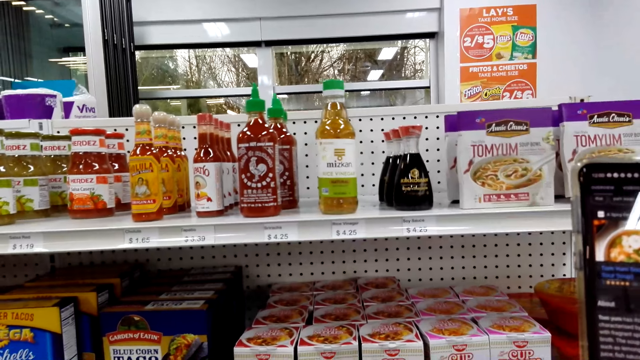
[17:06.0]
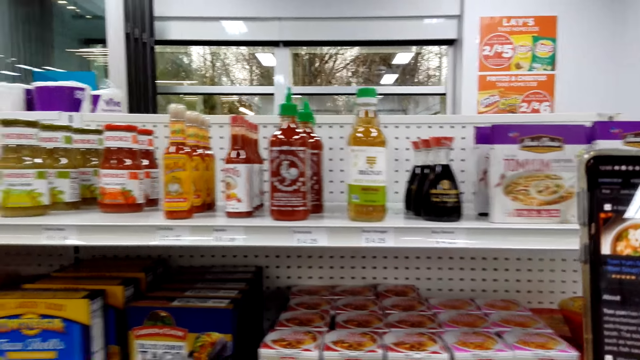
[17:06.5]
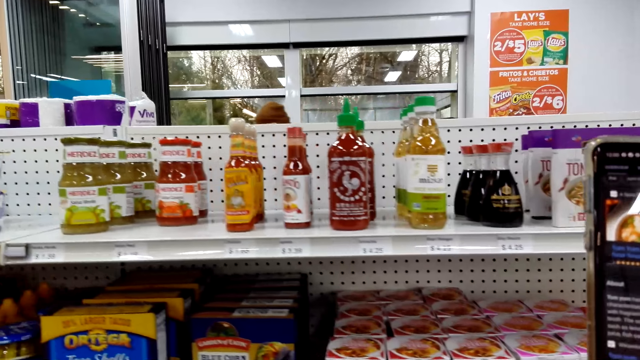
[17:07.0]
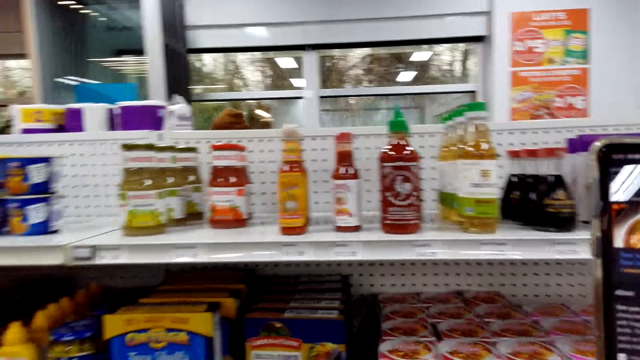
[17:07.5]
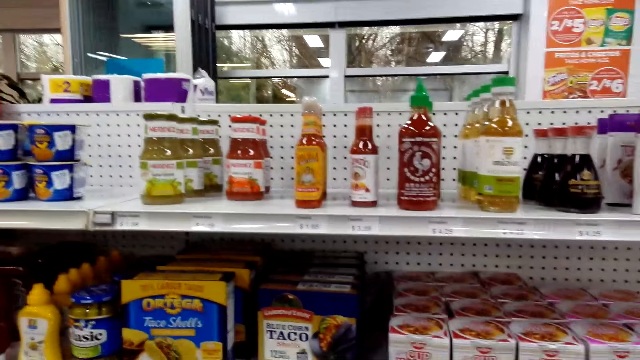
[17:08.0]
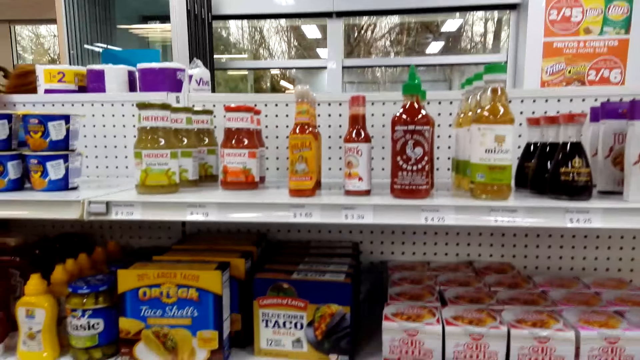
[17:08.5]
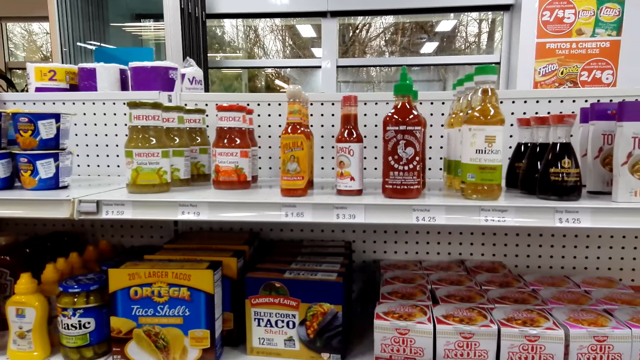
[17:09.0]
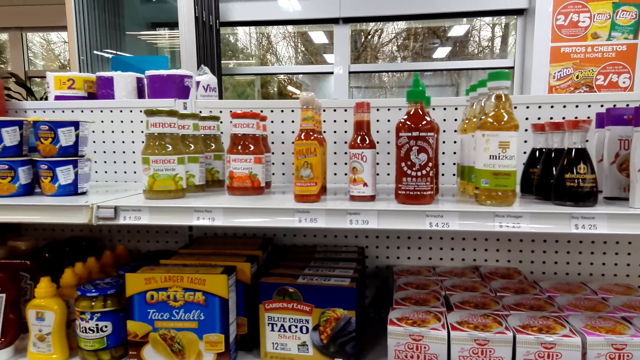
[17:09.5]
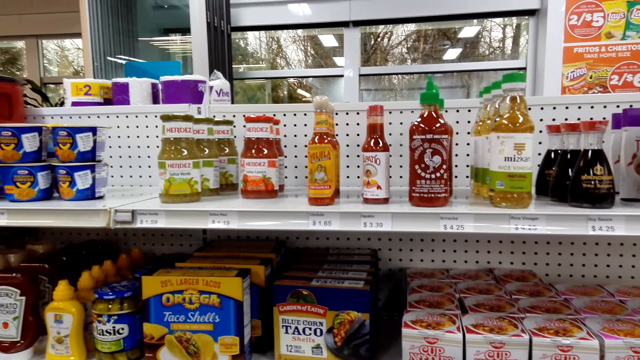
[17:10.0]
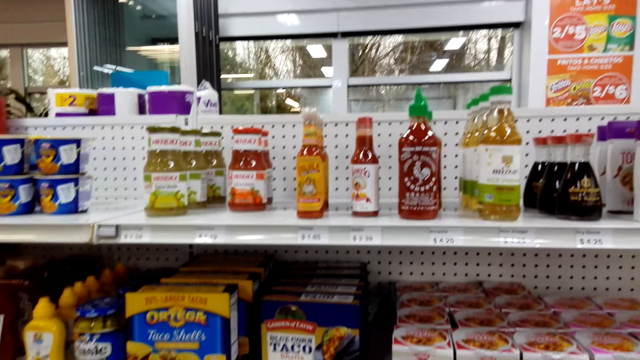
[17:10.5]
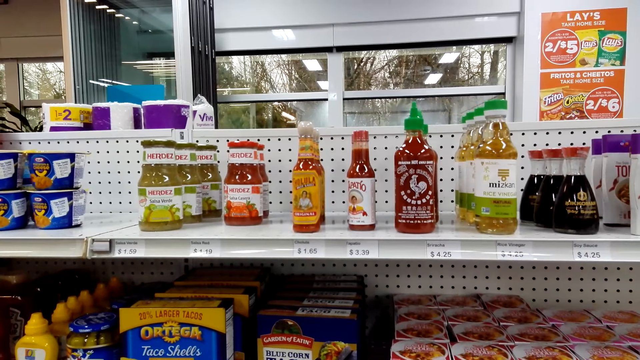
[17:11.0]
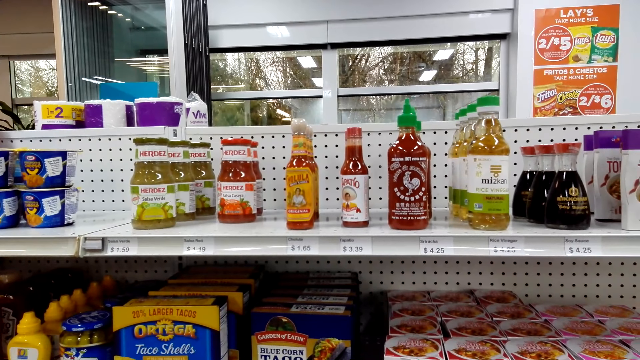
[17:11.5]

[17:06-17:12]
The camera wearer scrolls on the phone.

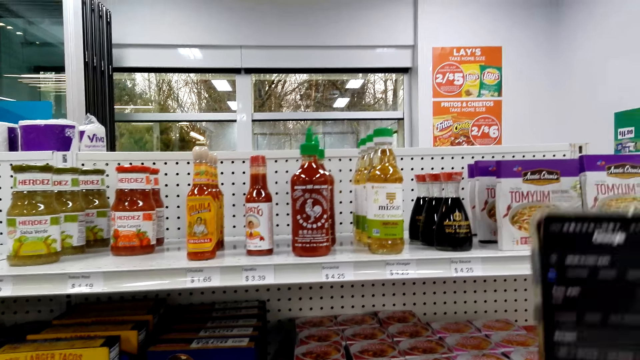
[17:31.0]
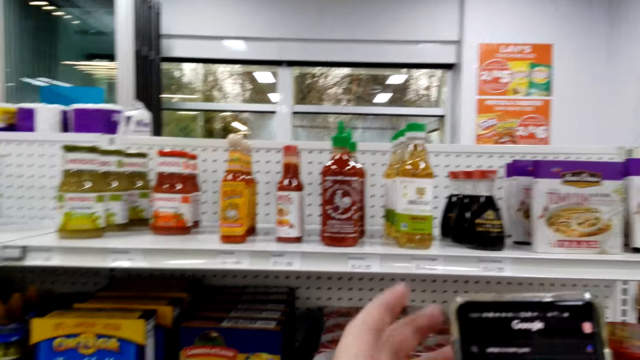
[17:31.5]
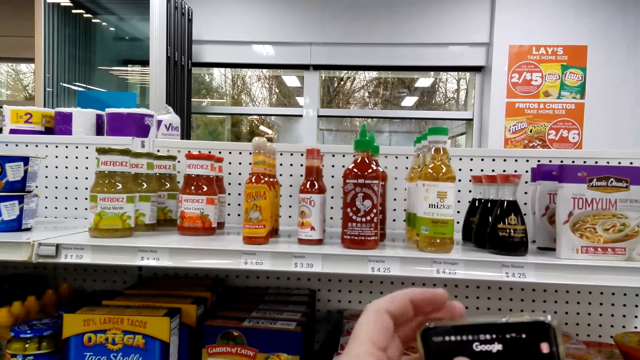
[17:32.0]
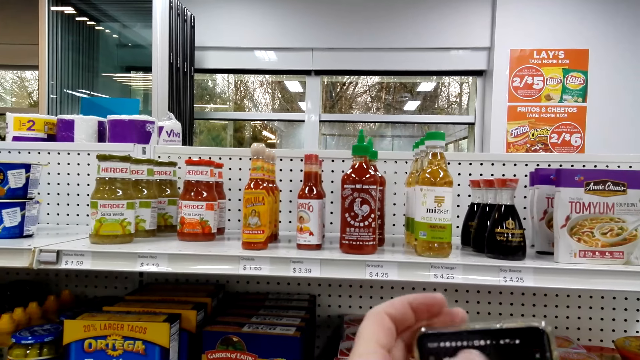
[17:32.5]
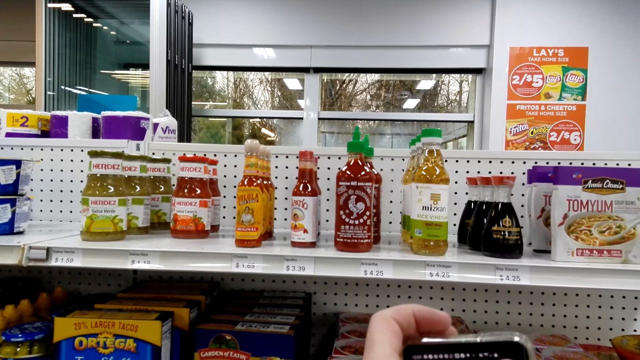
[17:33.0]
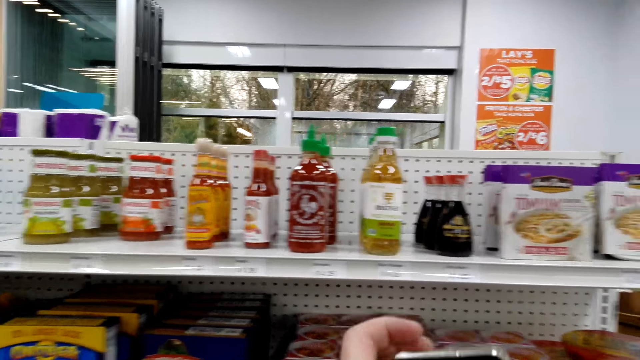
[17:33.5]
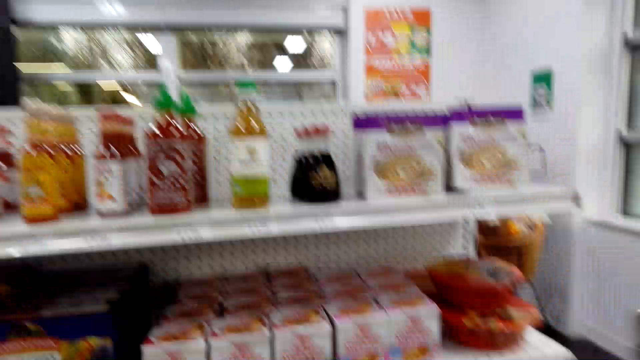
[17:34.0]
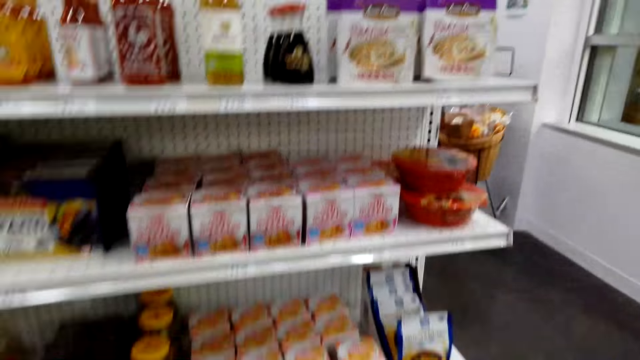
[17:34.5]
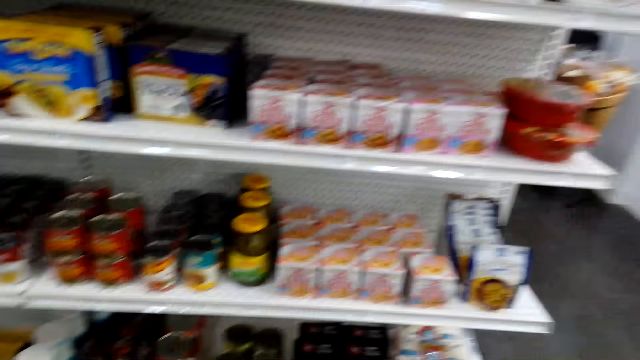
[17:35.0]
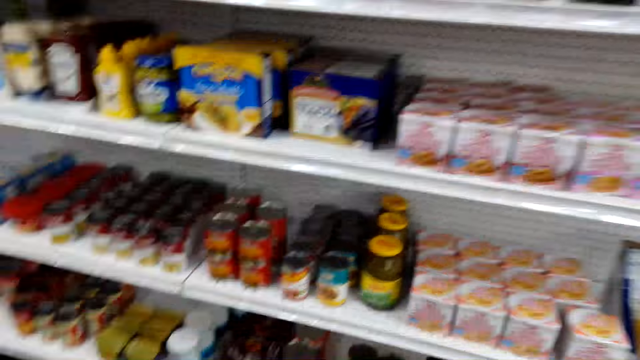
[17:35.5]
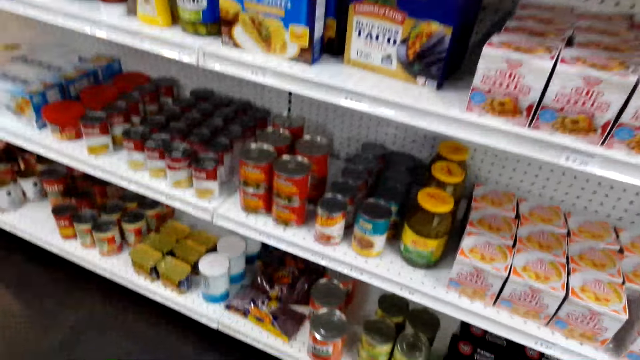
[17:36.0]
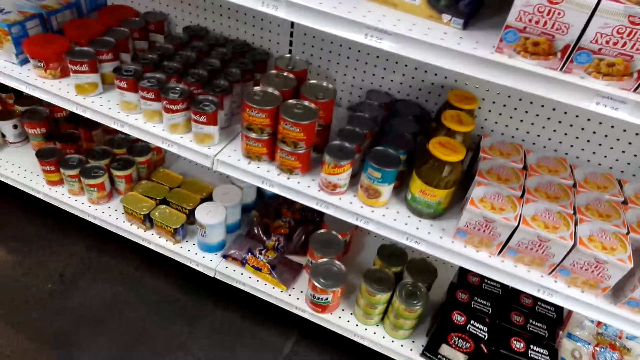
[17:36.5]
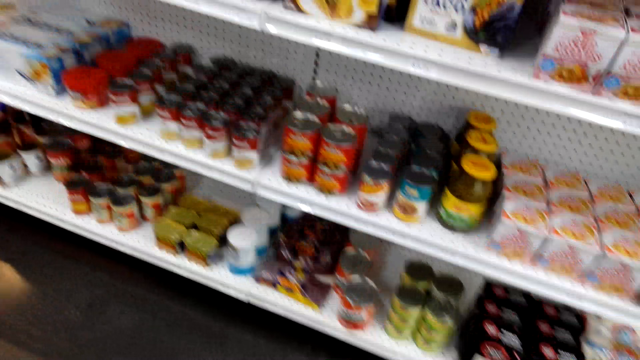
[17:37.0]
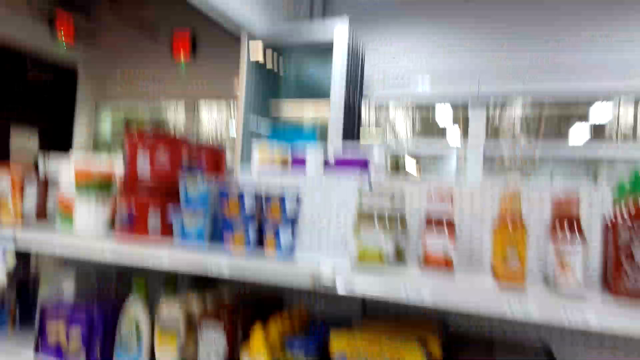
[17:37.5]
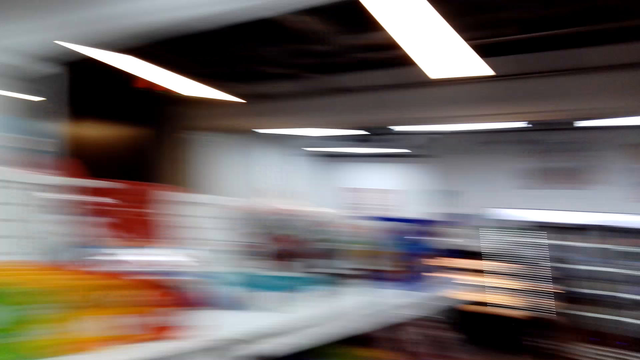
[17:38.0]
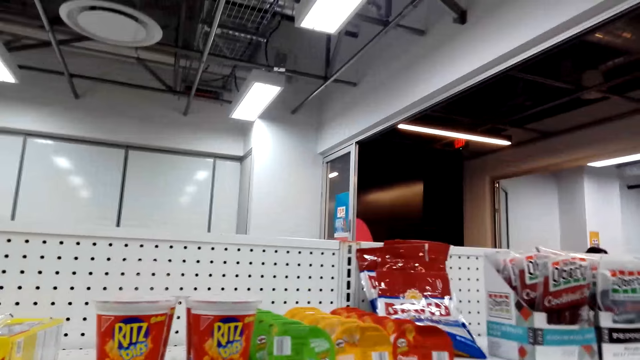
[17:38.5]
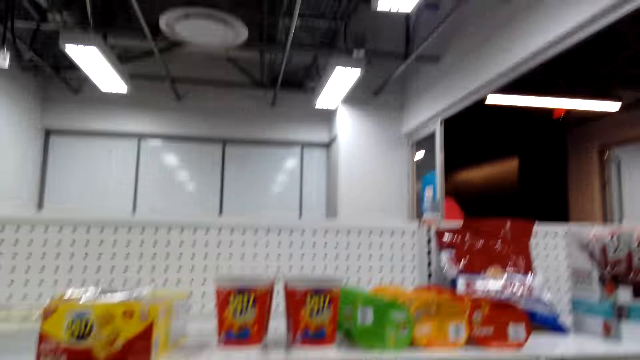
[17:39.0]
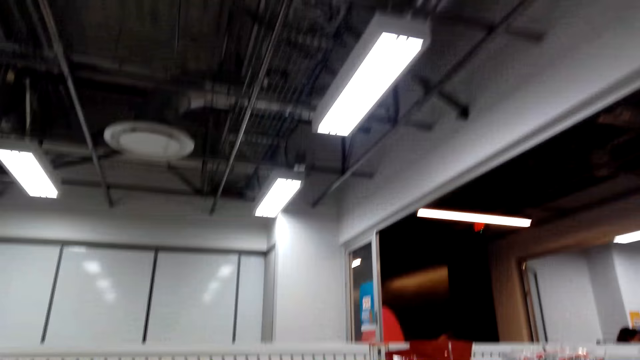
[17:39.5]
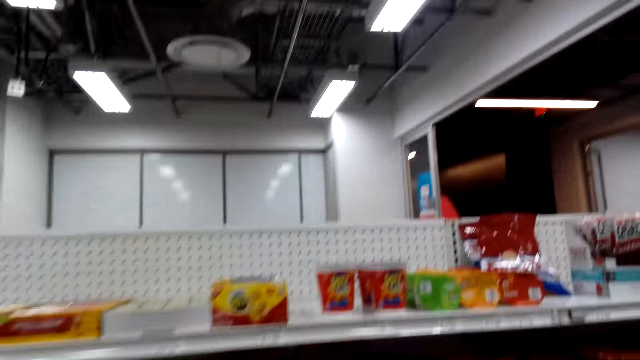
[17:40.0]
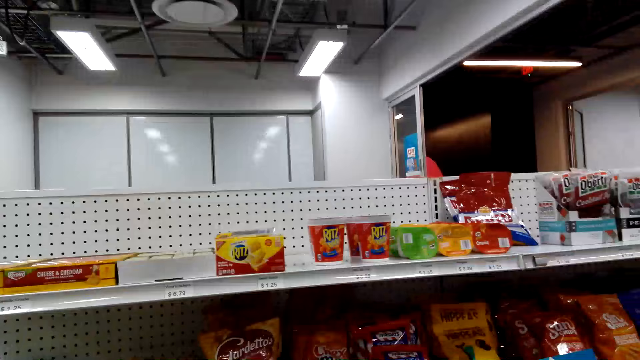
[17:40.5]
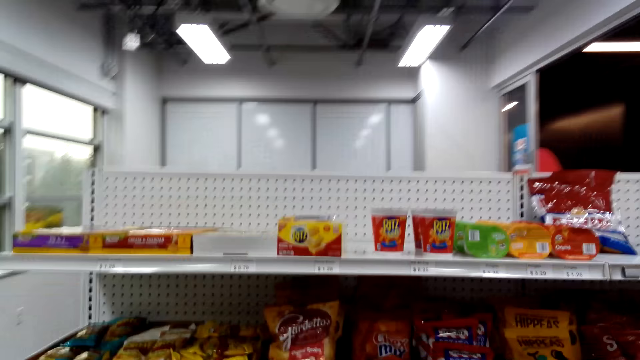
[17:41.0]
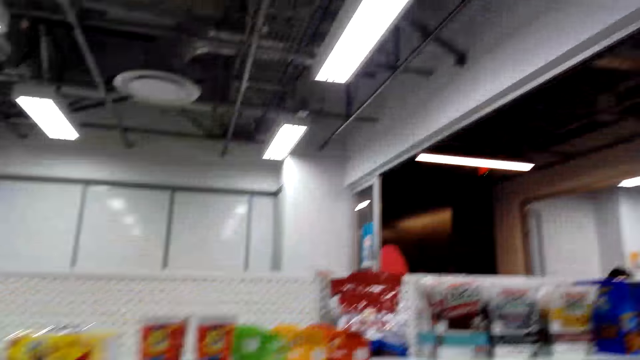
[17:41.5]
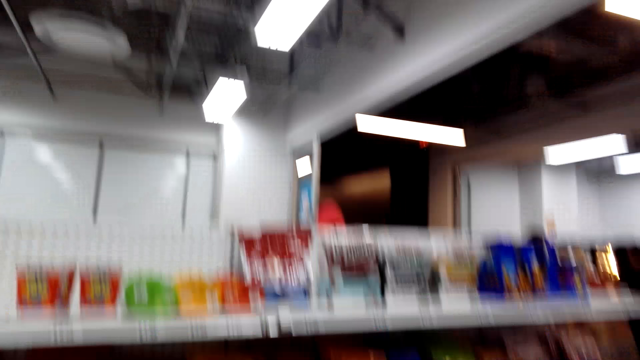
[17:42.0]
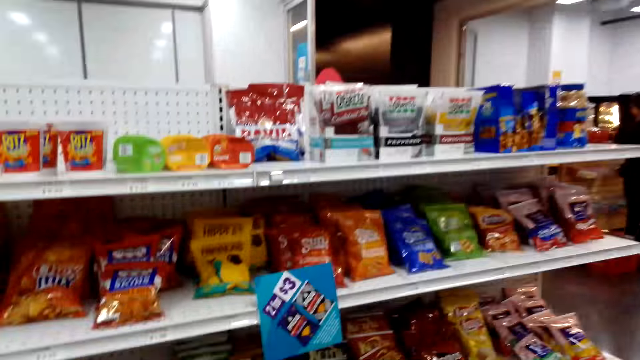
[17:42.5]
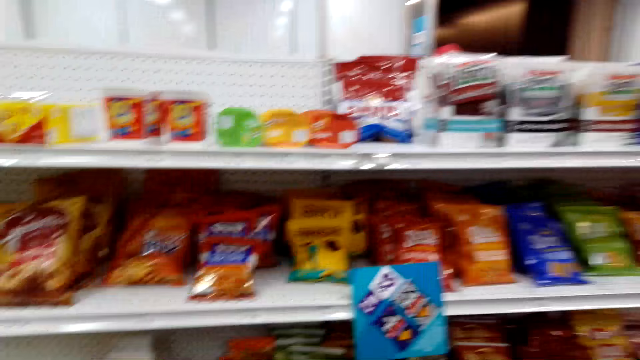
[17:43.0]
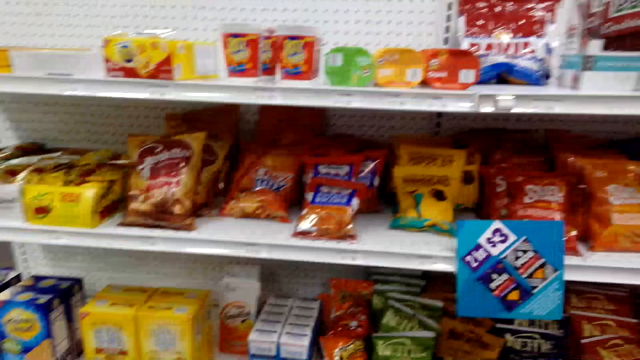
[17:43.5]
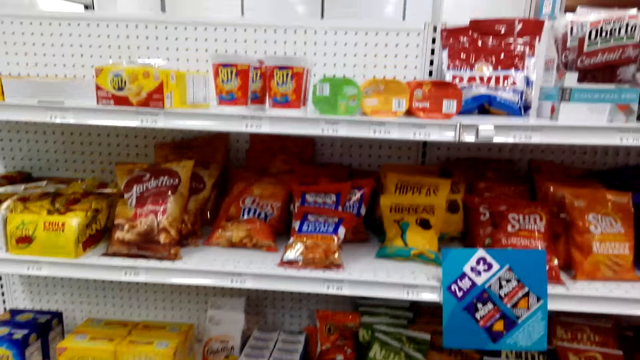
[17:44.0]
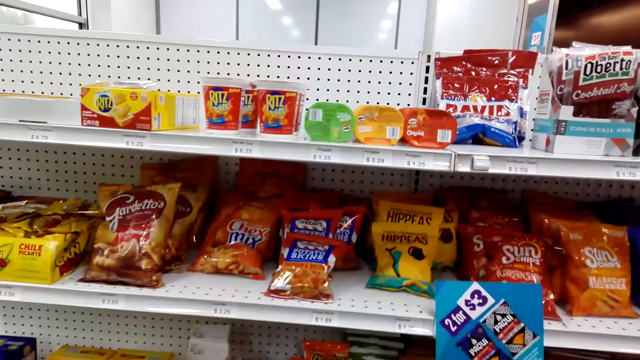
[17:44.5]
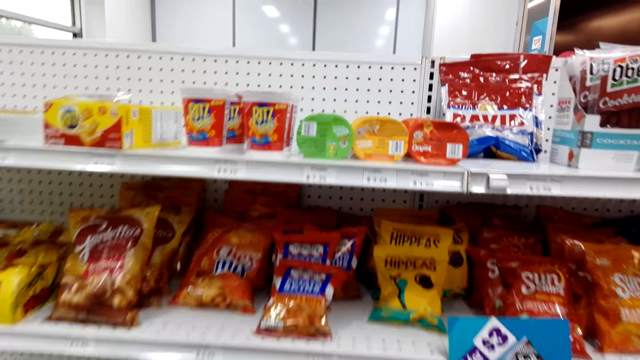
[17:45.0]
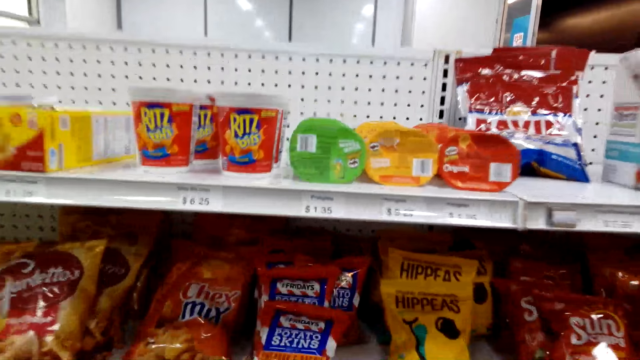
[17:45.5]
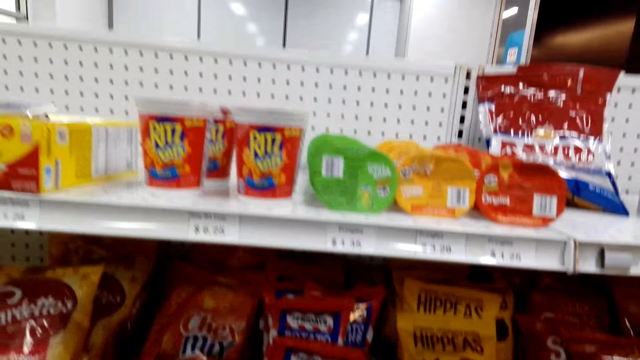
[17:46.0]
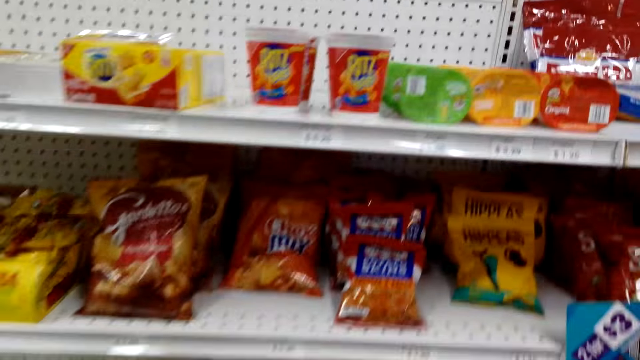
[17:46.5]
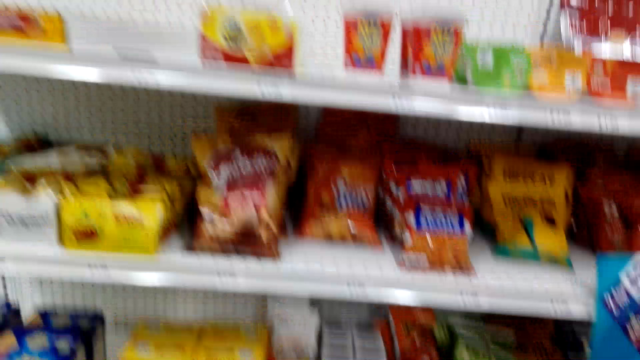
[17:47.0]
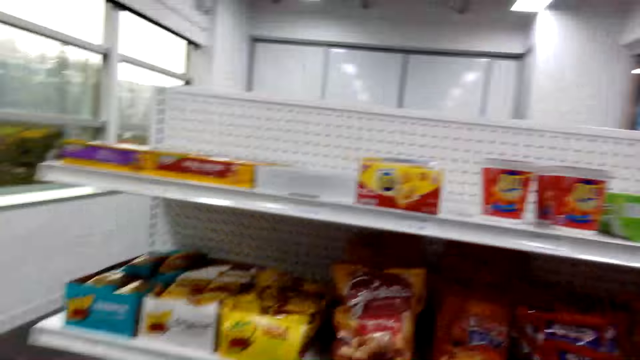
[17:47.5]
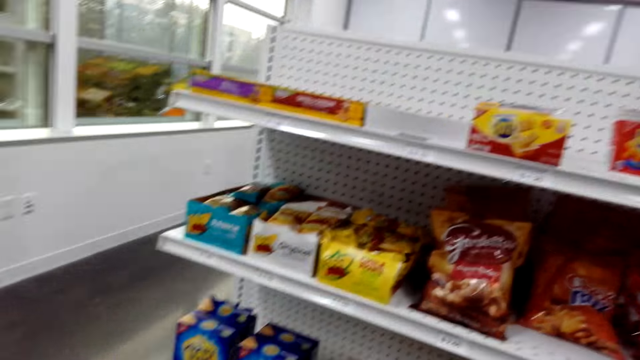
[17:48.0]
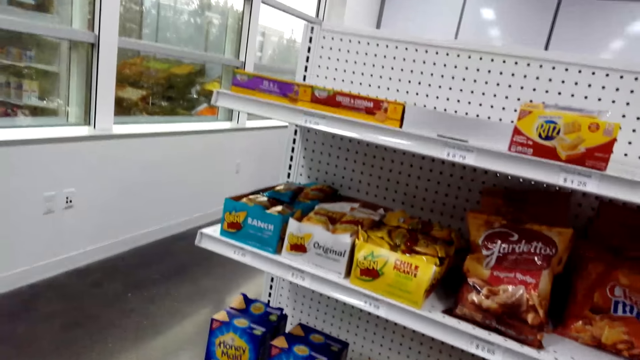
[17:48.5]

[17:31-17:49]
The camera wearer holds a phone with both hands. They look around. They turn around. They look at the shelves. They move around.
